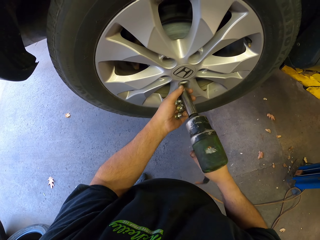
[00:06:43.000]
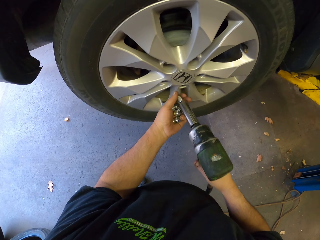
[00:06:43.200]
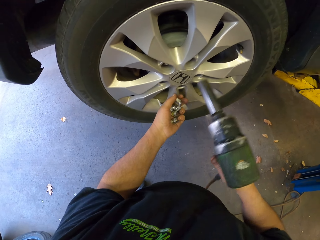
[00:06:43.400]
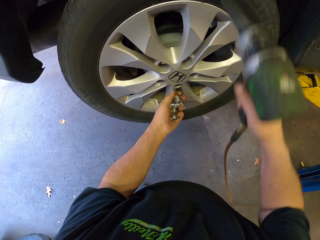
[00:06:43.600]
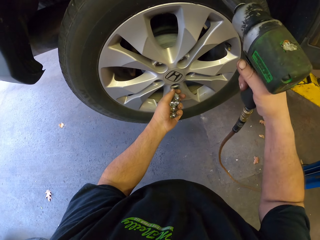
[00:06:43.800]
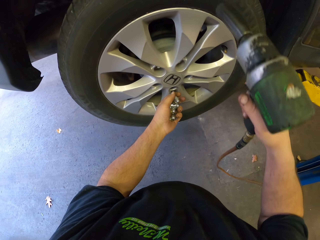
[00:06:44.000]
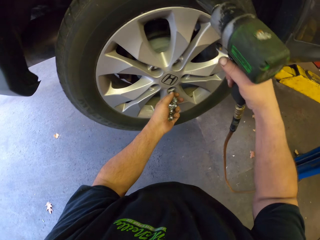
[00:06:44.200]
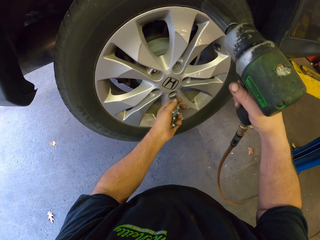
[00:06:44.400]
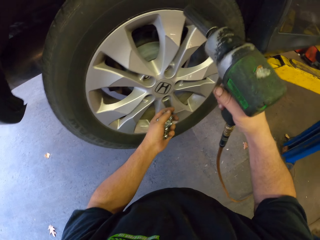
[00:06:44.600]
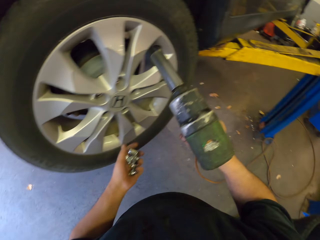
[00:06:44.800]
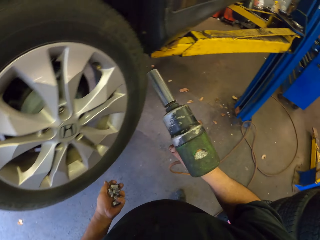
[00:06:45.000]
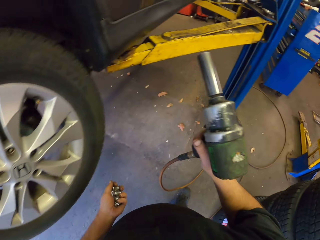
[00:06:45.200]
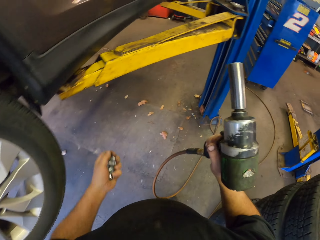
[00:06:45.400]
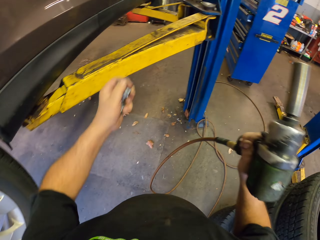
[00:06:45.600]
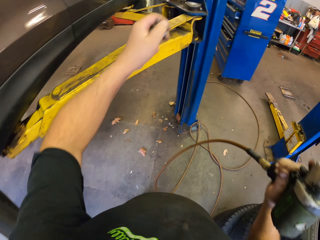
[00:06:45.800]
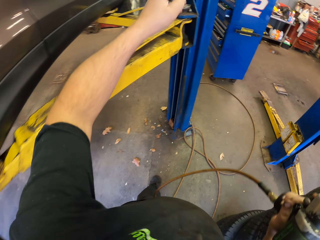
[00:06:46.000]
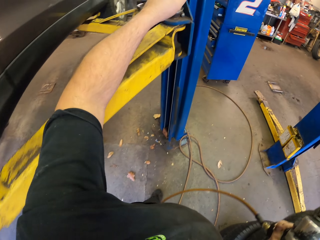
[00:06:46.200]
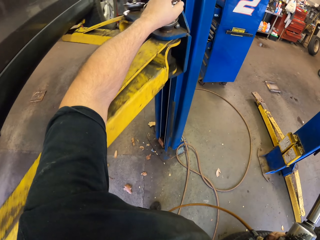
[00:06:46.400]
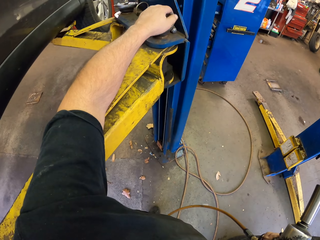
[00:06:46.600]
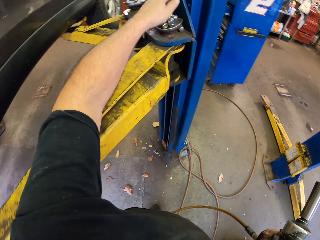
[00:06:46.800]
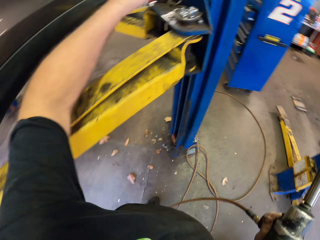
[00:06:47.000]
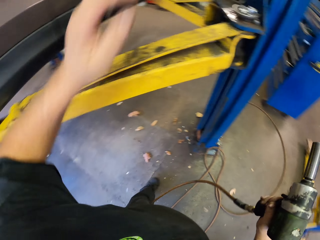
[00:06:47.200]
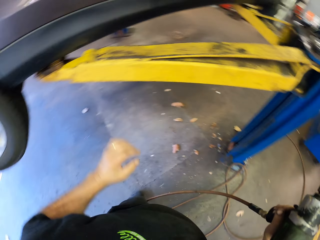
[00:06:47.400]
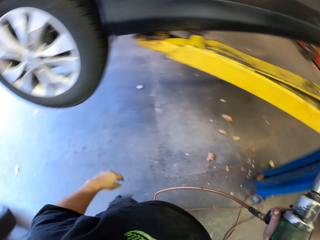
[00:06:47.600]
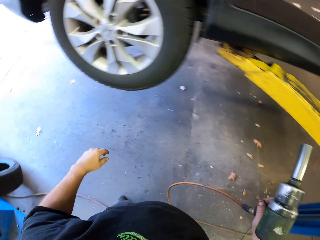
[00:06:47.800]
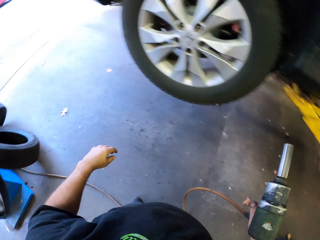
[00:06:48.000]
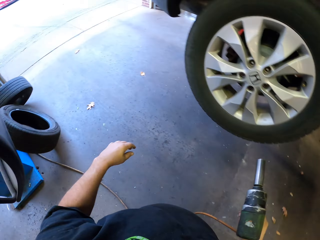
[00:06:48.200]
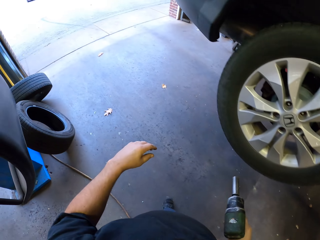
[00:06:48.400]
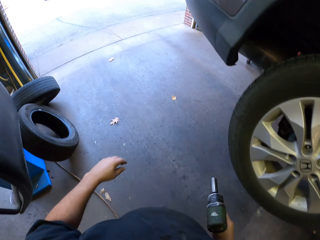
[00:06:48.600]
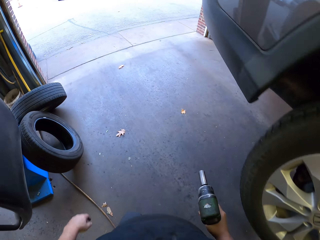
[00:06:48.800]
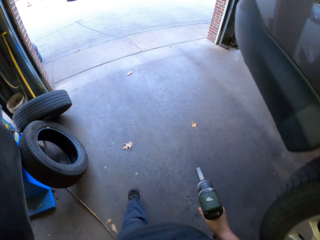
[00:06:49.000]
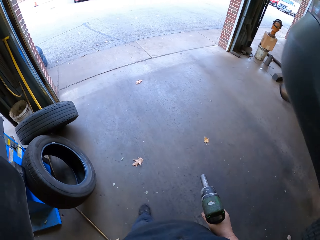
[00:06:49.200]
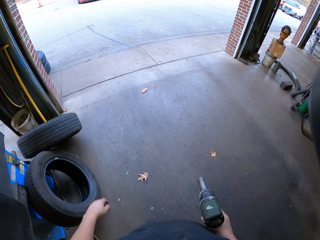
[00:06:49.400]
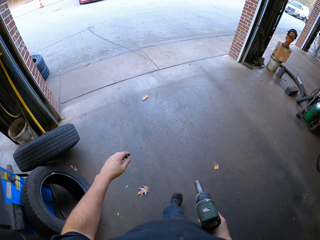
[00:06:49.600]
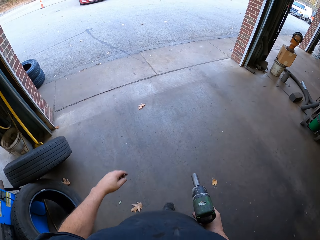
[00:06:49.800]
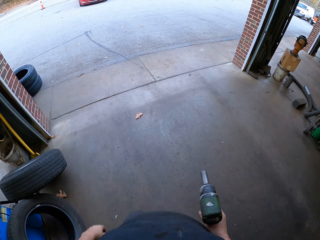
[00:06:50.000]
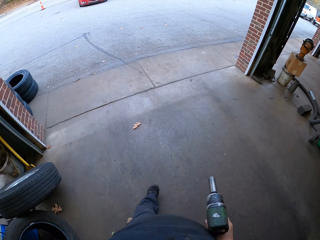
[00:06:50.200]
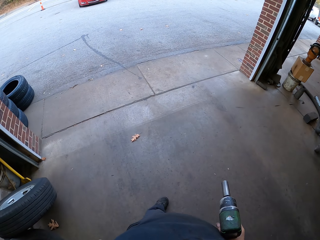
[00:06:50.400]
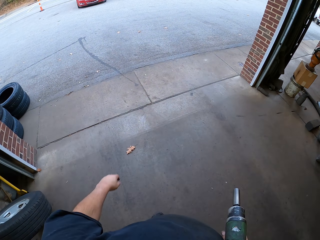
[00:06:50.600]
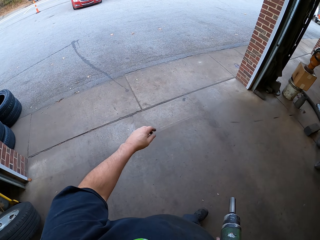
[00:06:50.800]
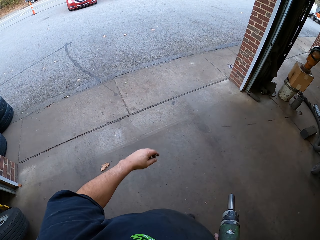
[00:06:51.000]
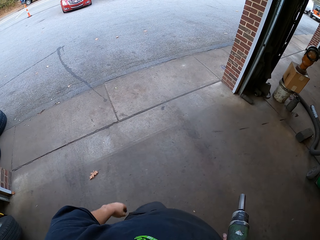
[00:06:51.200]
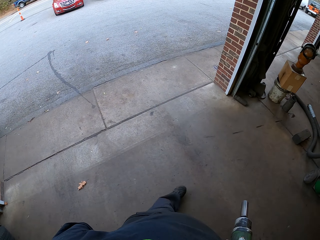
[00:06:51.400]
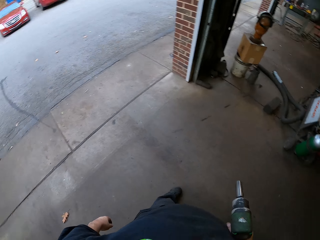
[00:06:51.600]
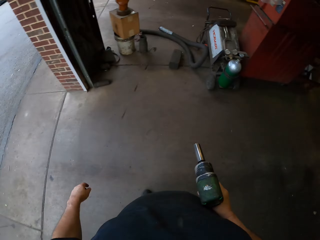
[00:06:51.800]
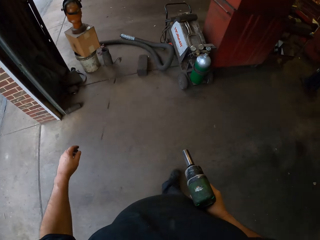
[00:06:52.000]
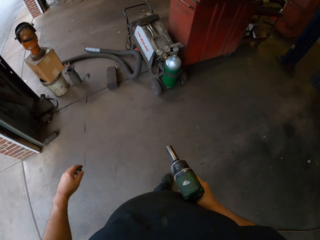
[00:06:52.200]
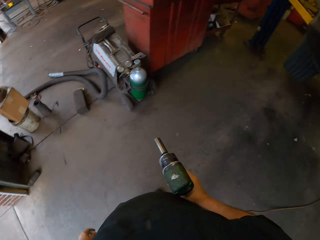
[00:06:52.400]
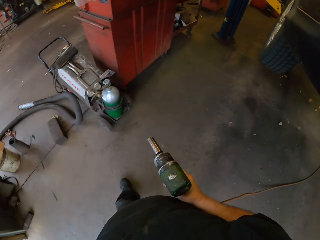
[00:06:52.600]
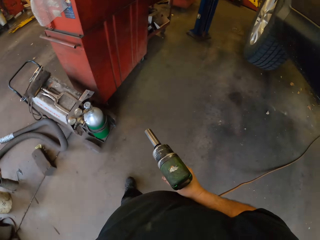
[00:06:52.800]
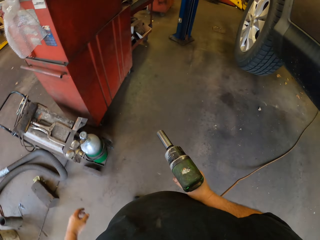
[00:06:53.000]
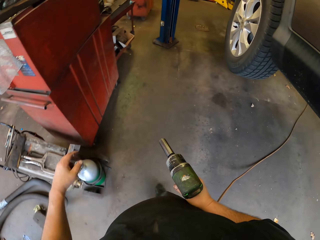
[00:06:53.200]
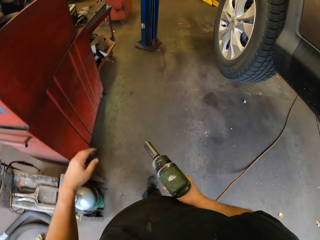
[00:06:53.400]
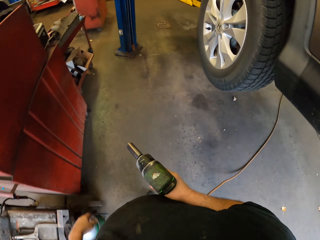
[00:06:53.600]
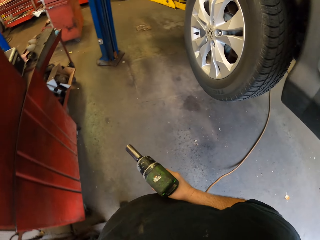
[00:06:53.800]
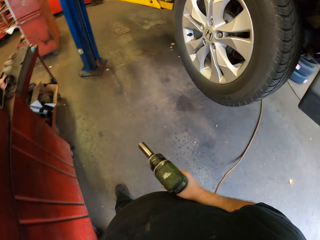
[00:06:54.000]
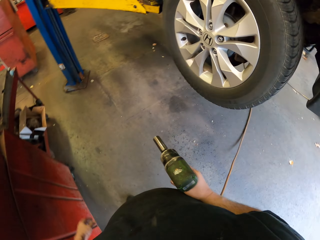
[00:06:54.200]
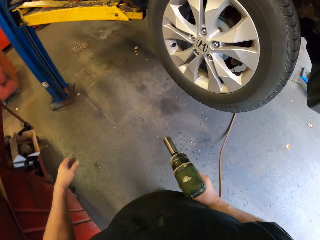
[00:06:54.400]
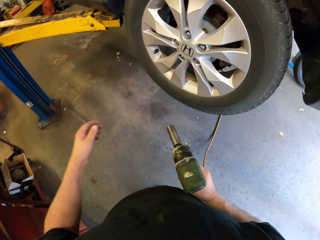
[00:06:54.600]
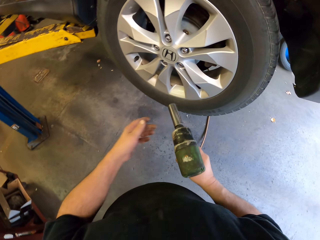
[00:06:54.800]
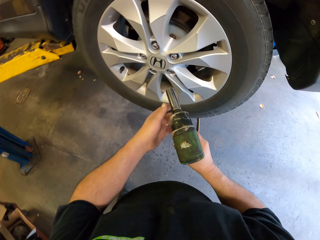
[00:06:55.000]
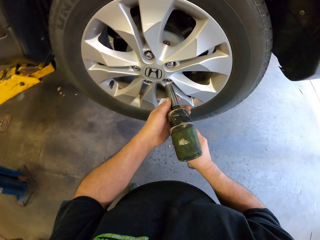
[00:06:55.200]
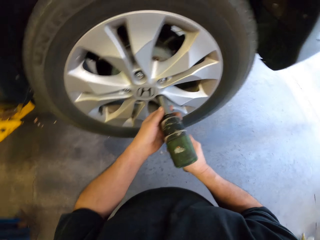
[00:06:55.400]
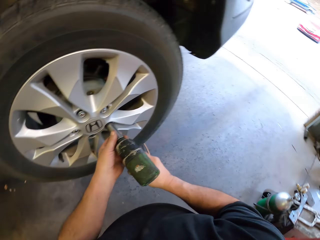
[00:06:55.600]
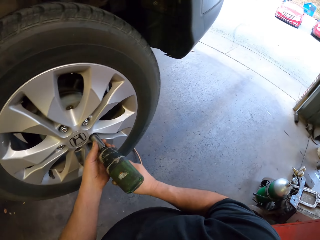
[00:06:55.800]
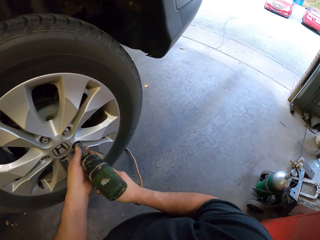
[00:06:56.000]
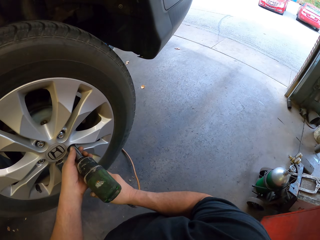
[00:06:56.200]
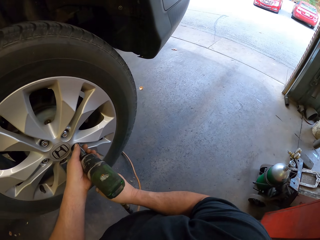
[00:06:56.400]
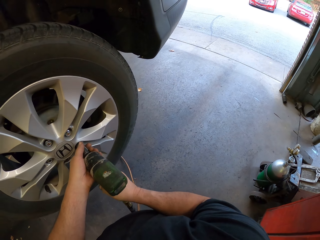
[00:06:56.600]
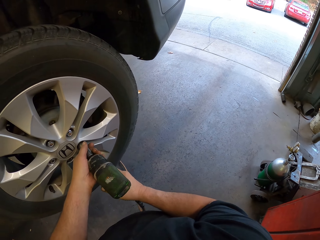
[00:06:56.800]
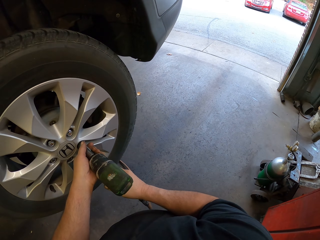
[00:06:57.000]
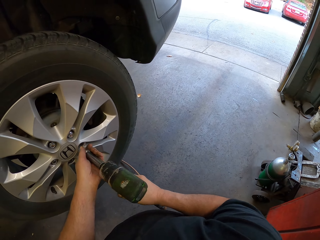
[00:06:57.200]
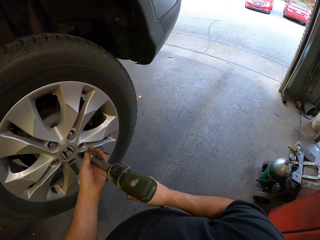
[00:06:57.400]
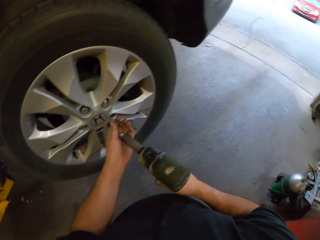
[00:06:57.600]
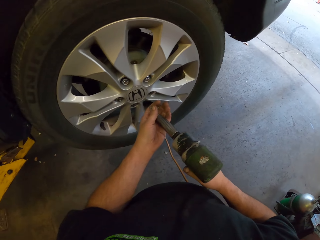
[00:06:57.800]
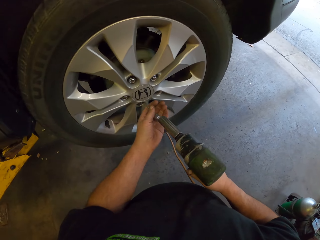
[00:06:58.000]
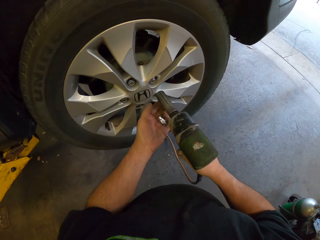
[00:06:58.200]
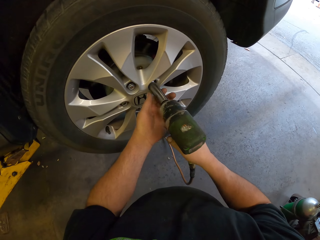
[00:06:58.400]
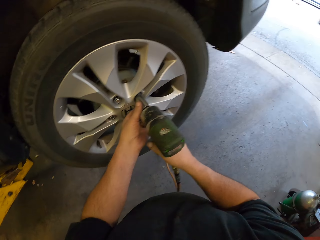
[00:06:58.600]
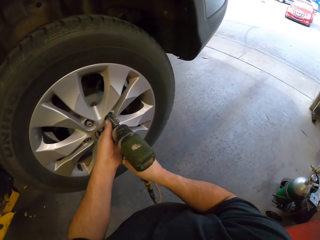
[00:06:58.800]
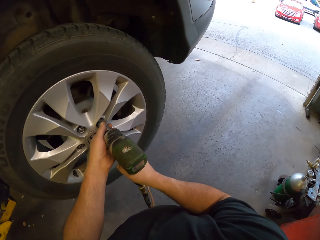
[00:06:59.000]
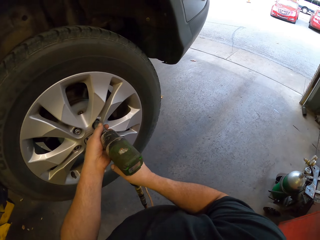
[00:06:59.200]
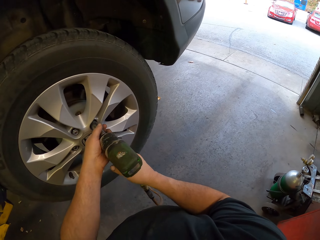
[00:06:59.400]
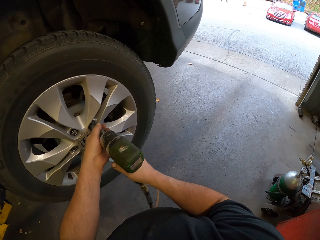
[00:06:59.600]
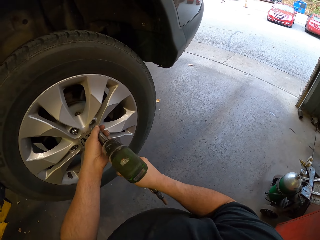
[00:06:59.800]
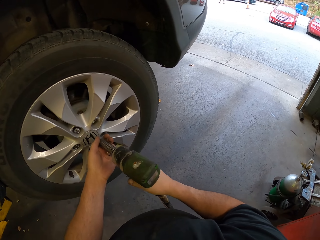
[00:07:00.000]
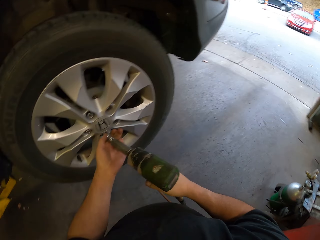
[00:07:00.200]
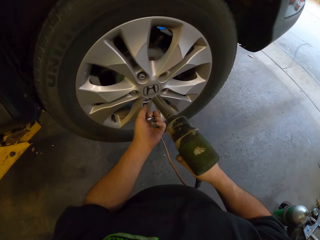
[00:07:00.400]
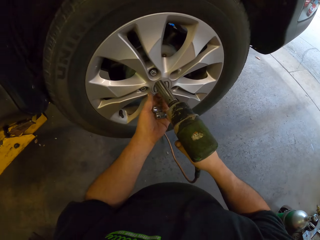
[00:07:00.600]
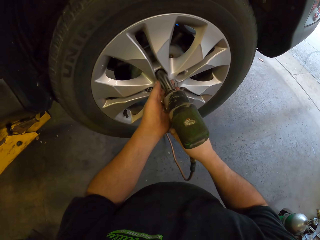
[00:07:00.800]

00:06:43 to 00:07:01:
The camera wearer puts the nut on the hand. They hit the tire with the riveting gun. They loosen the wheel. They hold the riveting gun. They put the nut down on something. They walk in the garage. They hold the riveting gun. They remove the nuts from the wheel. They put the nut on the hand. They remove the nut. They put the nut on the hand.

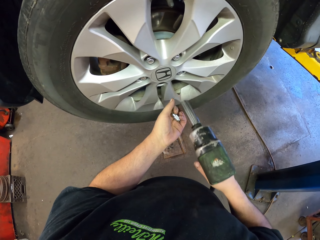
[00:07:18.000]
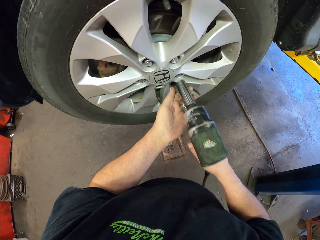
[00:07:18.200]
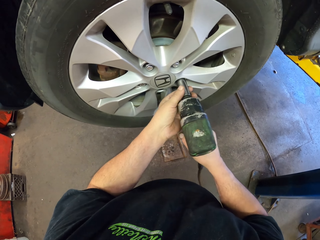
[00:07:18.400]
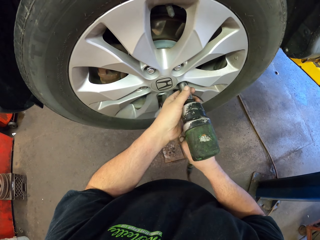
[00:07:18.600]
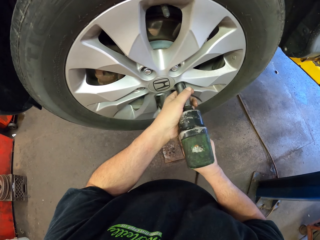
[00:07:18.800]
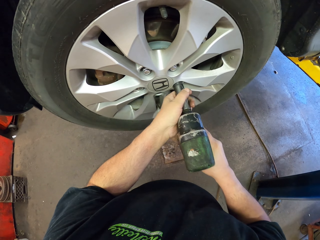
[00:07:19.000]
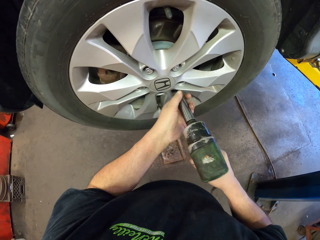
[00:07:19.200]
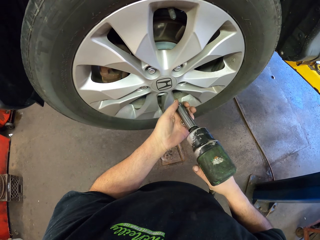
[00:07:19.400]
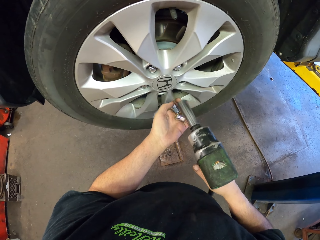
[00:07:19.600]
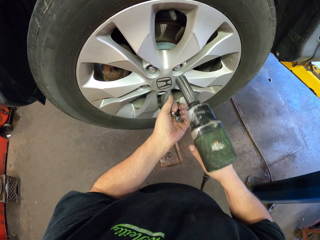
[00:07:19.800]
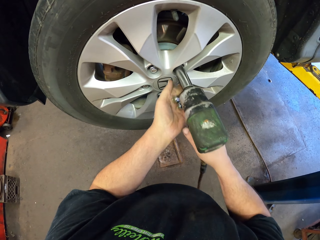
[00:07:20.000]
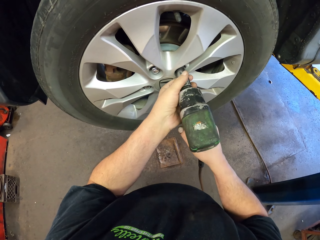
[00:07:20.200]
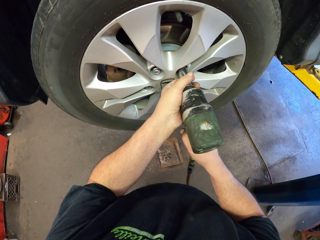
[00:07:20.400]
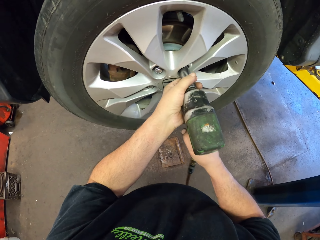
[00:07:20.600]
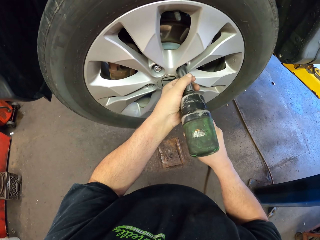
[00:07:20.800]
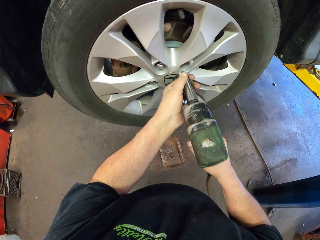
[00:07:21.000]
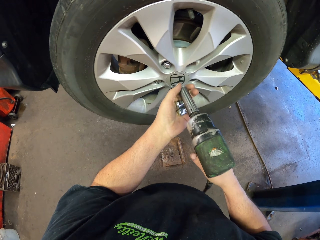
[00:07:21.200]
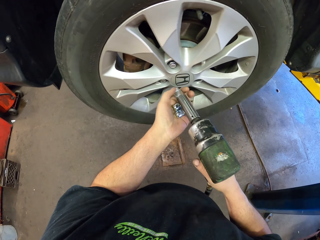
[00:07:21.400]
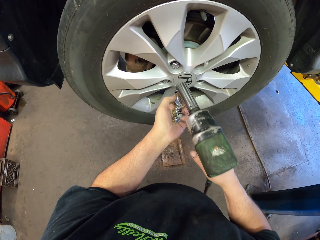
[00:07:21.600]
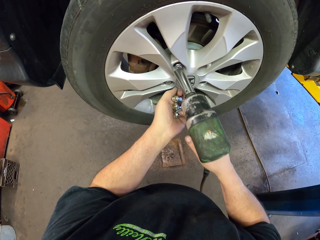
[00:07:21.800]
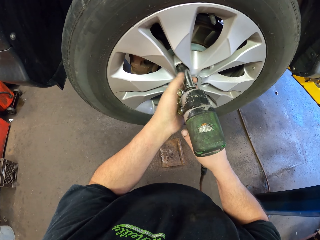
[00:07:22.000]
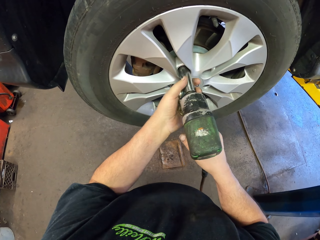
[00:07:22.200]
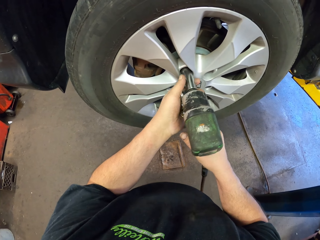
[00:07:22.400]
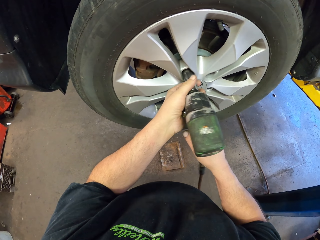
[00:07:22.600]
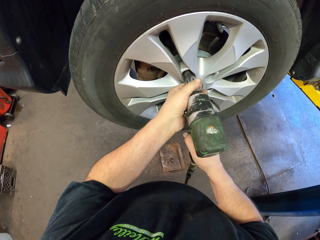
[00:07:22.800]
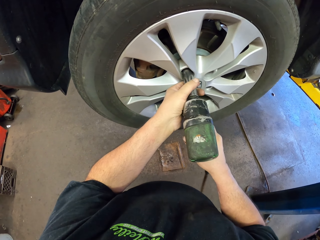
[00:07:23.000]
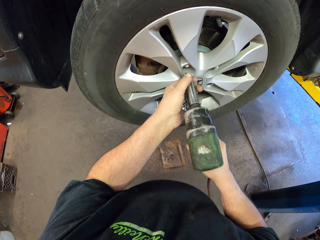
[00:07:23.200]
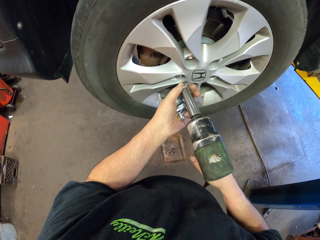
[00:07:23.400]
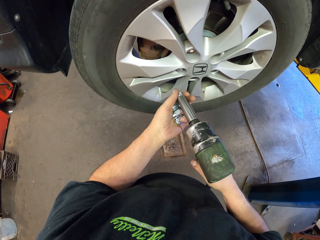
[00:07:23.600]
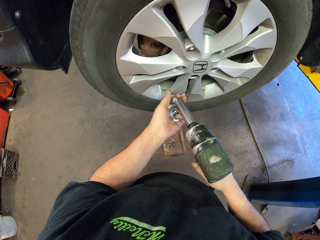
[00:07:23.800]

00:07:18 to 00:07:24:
The camera wearer removes the nut. They put the nut on the hand. They remove the nut. They put the nut on the hand. They remove the nut.
